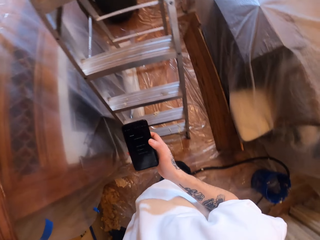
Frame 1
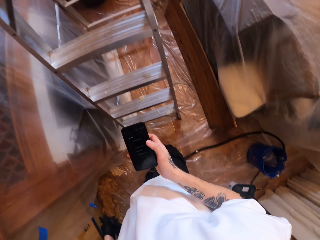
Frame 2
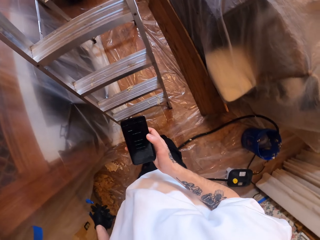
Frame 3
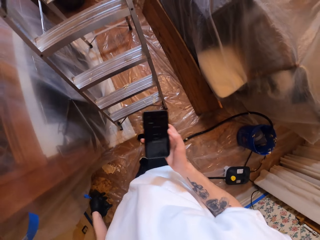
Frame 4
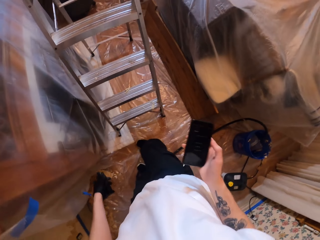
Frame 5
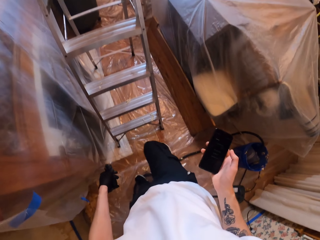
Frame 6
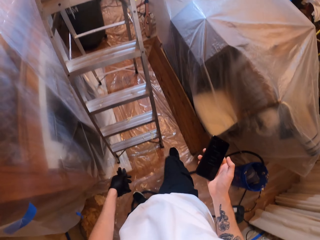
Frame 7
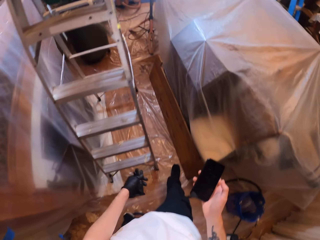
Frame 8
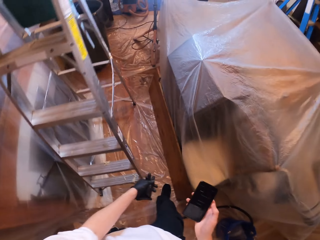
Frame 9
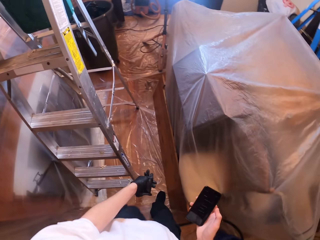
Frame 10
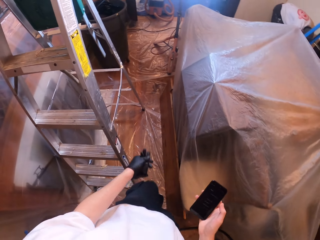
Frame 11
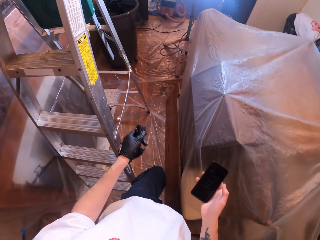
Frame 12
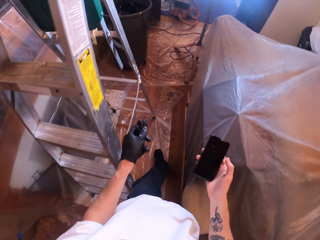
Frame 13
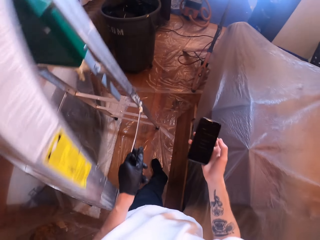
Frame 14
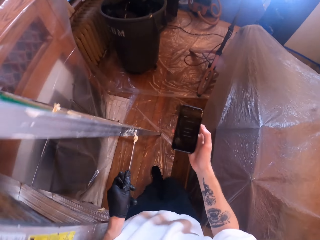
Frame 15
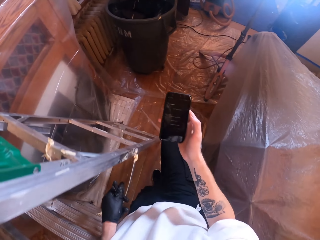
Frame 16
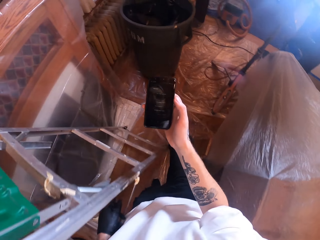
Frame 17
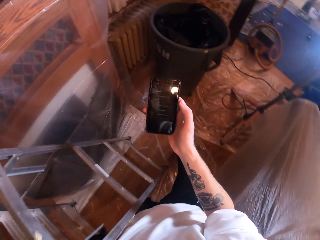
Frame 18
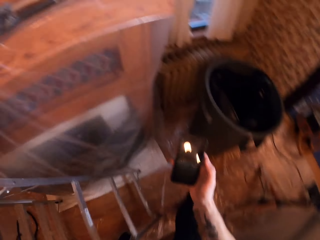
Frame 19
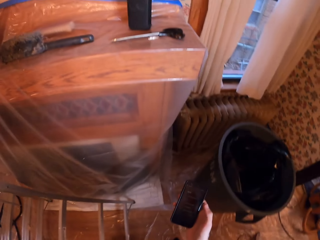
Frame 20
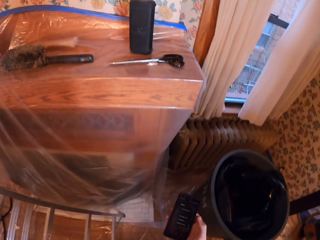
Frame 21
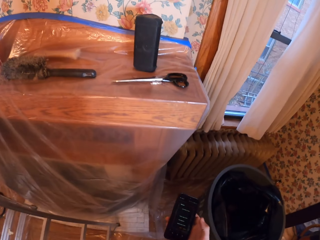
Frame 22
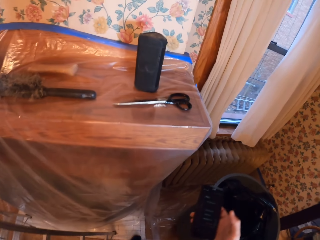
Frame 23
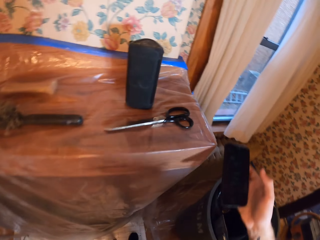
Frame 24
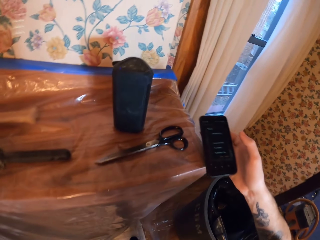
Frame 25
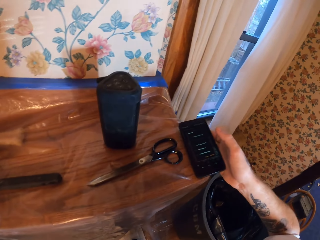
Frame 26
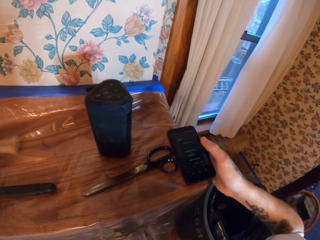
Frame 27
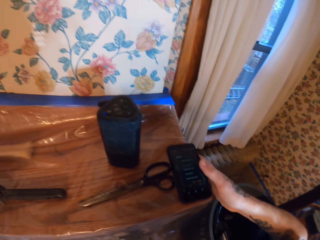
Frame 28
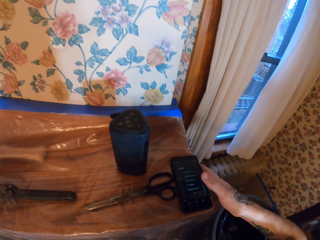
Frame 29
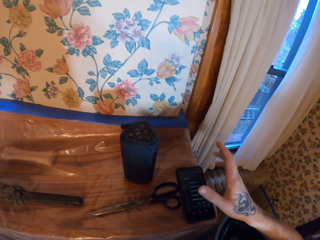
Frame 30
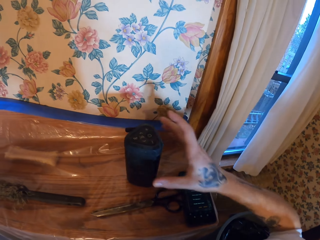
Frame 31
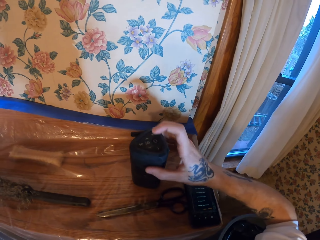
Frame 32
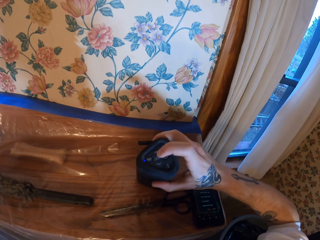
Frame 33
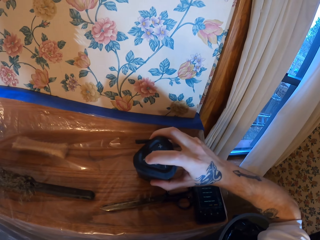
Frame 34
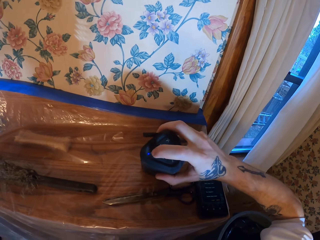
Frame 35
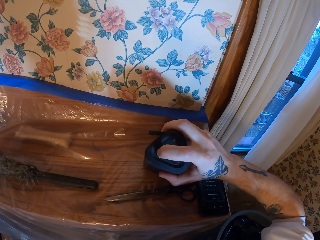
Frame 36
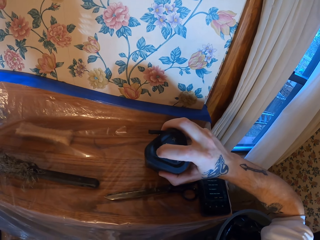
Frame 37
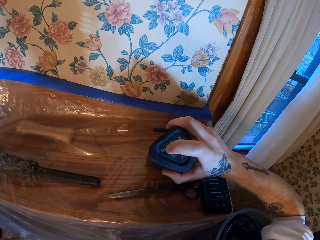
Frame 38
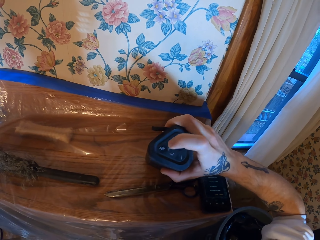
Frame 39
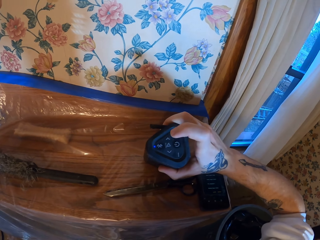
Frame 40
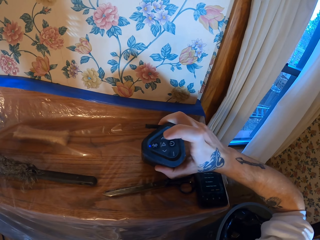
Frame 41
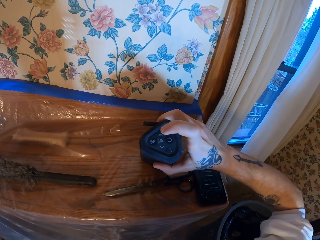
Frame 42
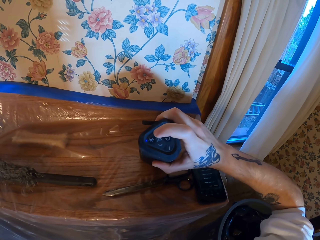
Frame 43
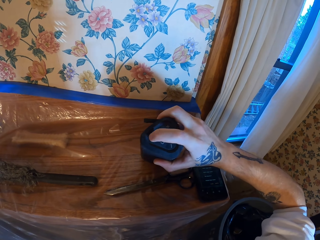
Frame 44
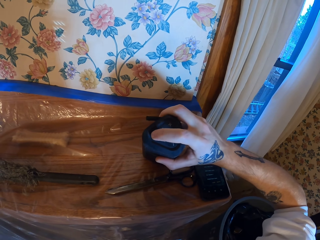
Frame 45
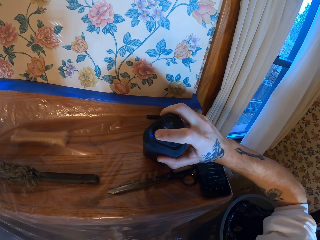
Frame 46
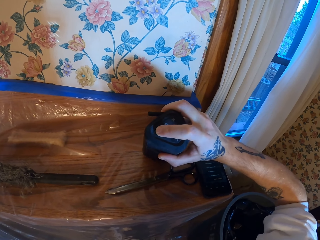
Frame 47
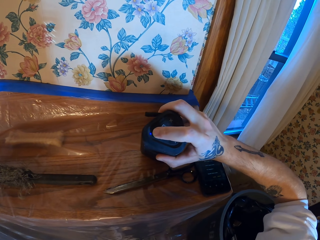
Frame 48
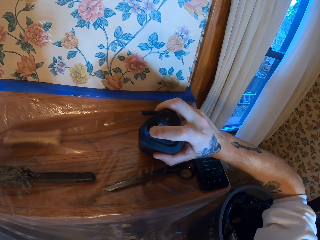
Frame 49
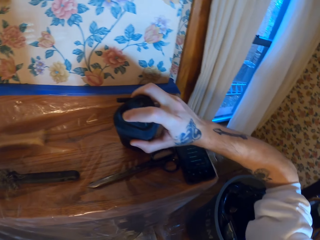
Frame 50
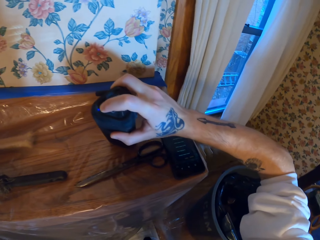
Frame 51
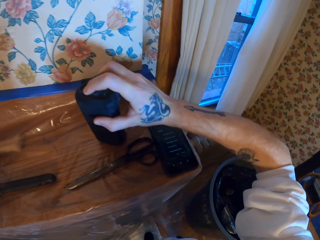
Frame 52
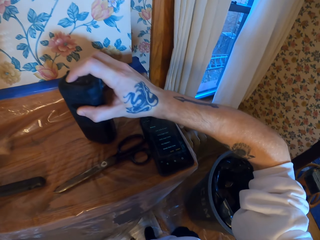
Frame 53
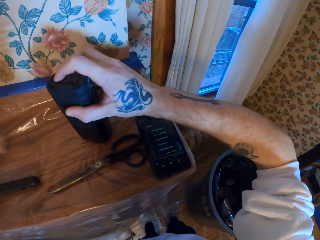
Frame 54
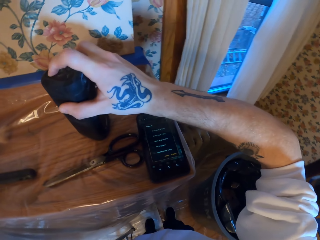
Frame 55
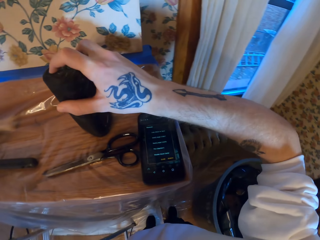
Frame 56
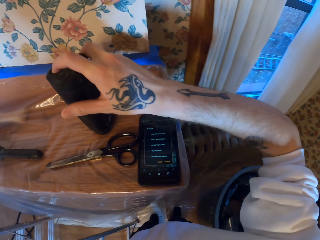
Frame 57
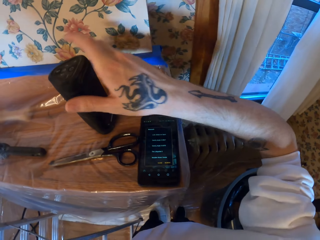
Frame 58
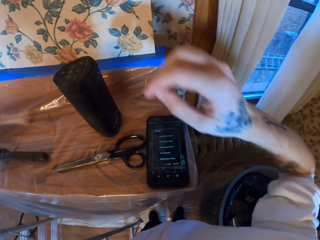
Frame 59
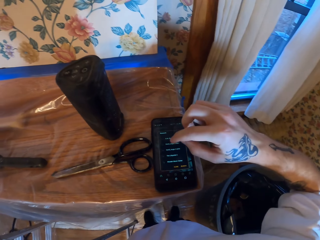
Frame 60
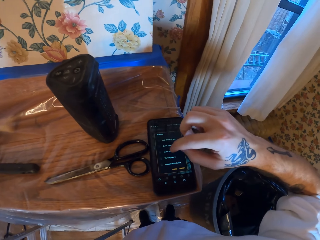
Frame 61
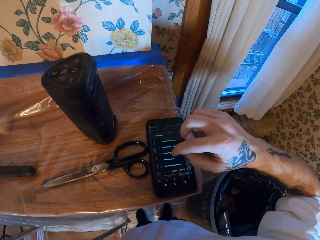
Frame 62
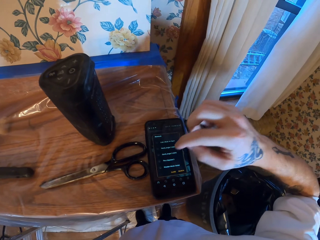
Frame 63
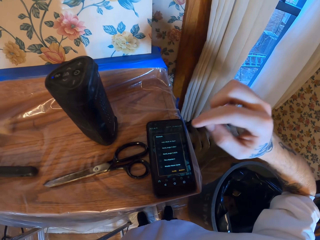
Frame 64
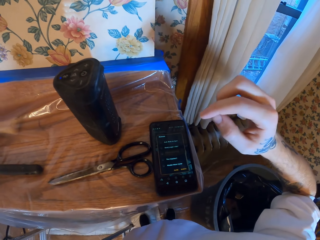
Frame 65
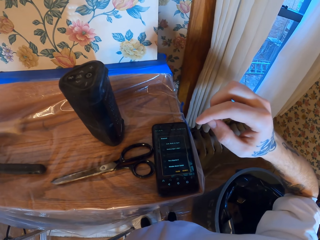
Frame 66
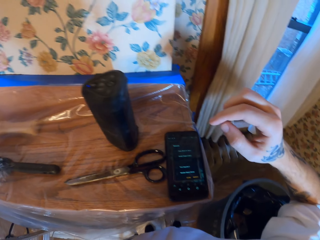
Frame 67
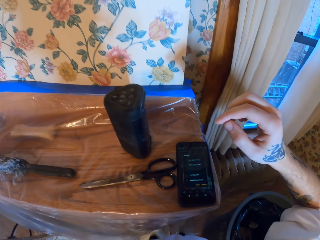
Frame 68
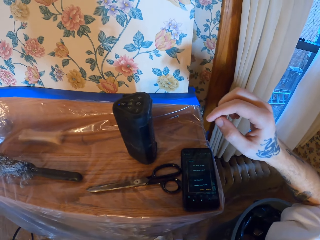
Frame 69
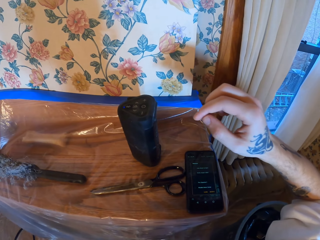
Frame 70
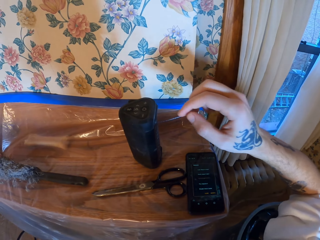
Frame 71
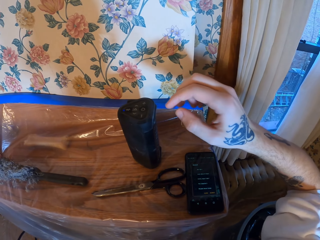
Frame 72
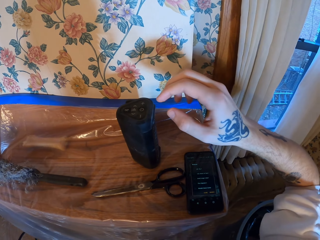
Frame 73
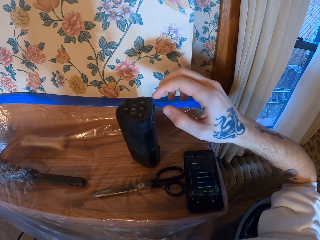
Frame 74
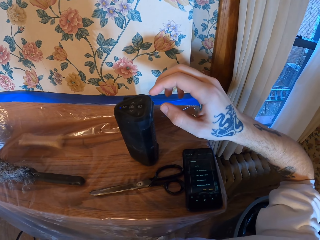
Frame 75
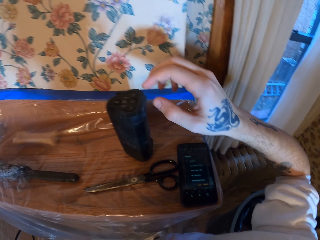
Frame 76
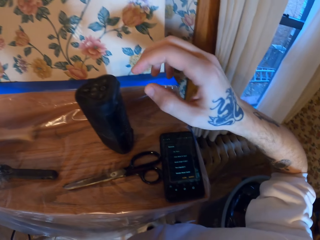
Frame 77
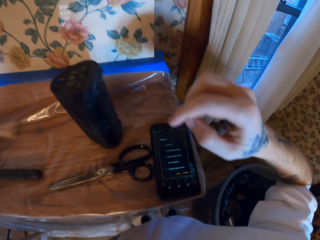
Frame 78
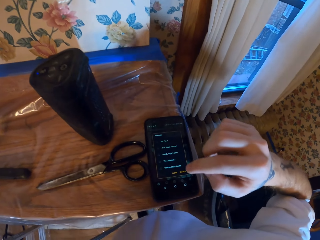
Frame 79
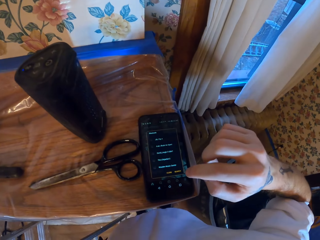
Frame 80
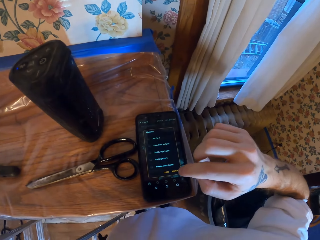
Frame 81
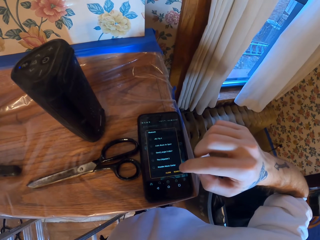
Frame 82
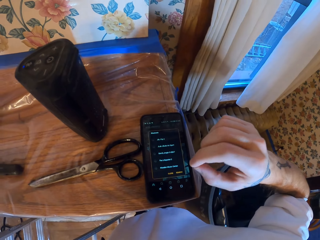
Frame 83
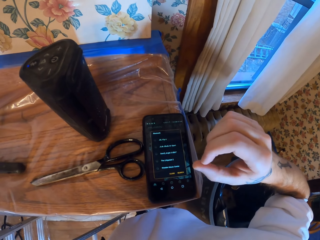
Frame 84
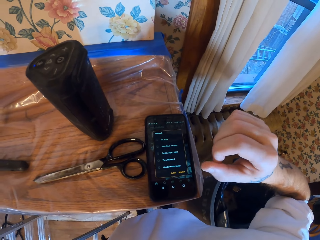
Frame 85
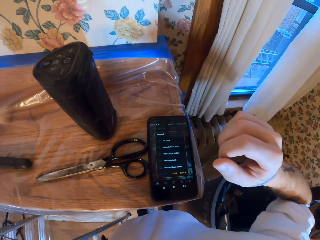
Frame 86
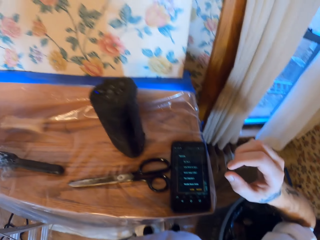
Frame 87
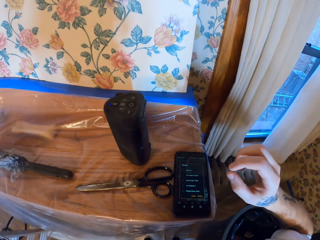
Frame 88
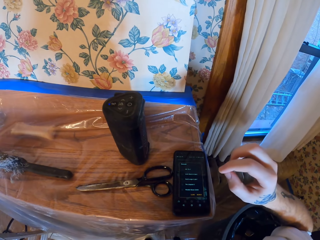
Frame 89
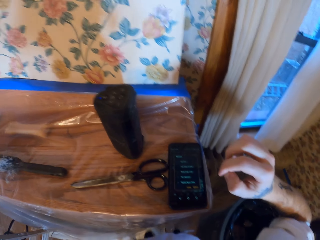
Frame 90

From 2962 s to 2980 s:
The camera wearer walks across the room. They put the phone on the shelf. They press buttons on the Bluetooth speaker. They tap the phone.

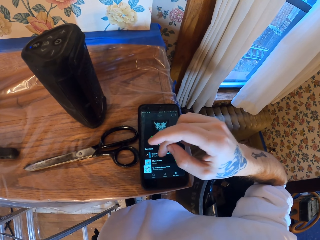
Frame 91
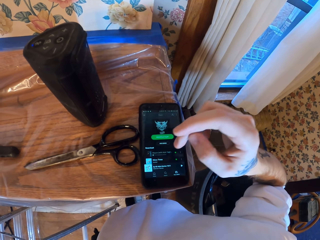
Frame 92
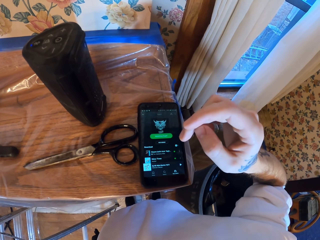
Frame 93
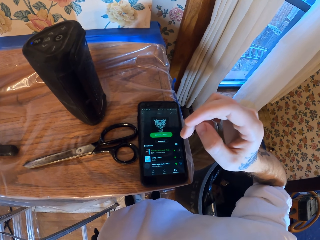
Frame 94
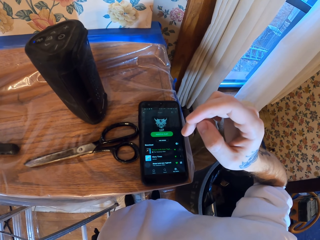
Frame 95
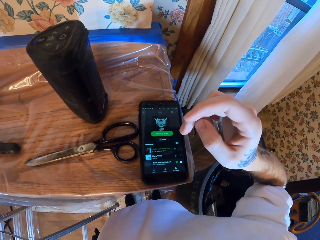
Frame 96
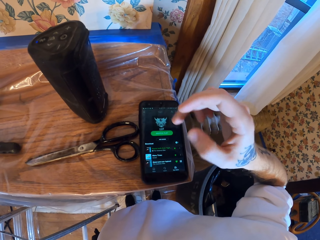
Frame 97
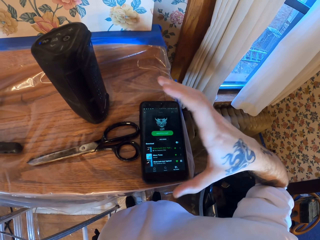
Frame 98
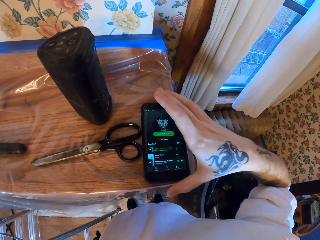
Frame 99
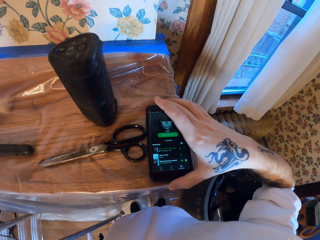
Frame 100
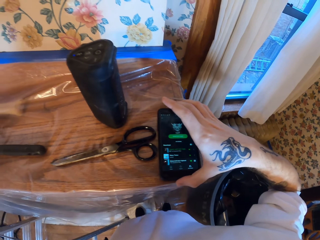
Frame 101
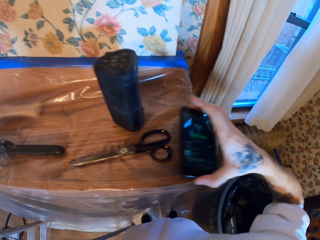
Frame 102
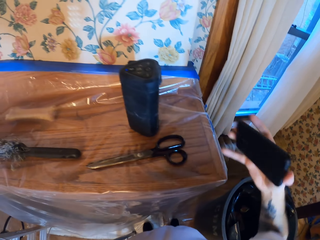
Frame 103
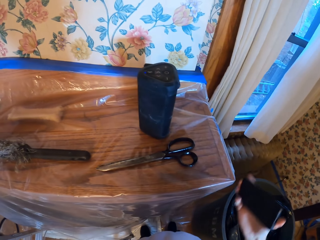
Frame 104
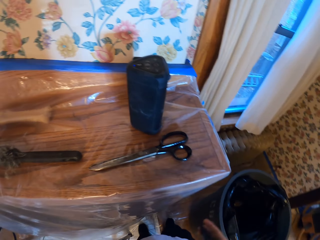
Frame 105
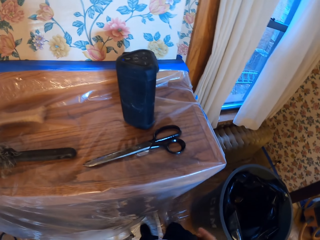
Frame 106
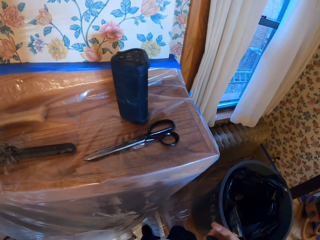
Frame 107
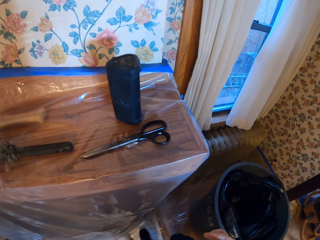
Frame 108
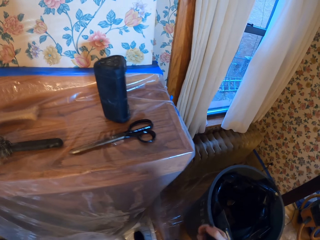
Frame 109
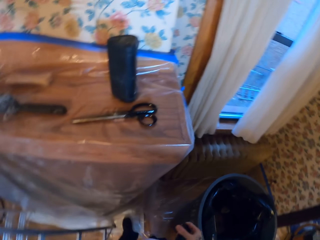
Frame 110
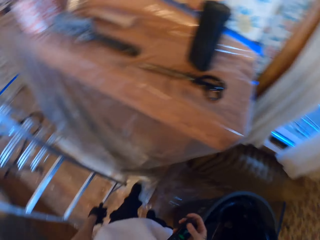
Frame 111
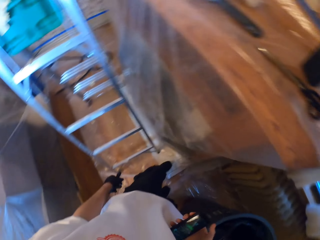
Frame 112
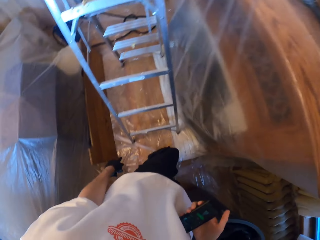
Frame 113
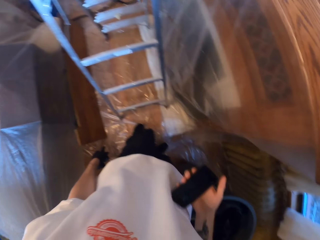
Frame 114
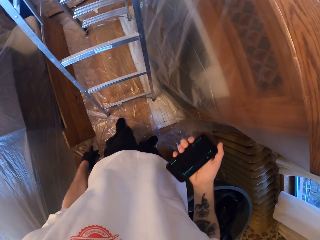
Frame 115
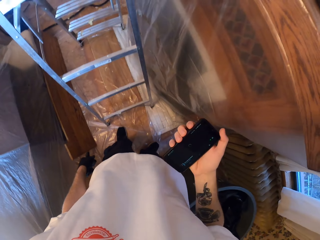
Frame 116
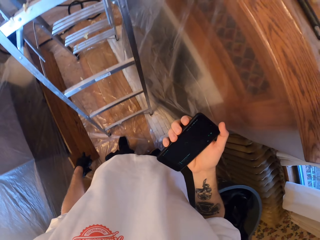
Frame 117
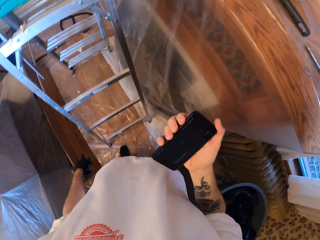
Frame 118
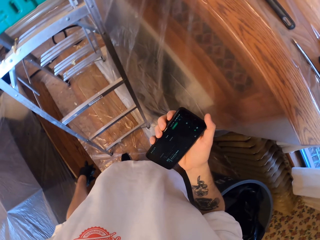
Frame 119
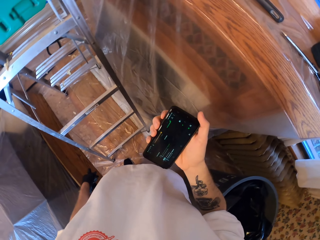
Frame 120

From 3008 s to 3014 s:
The camera wearer picks up the phone from the shelf. They look around.
